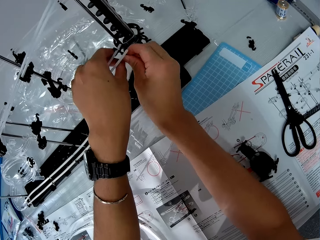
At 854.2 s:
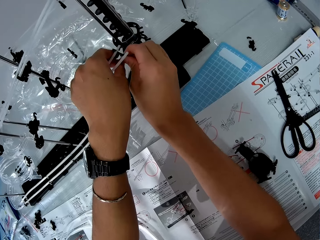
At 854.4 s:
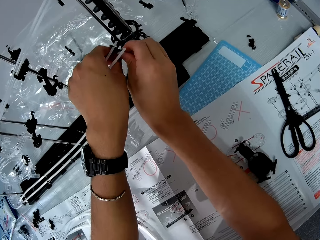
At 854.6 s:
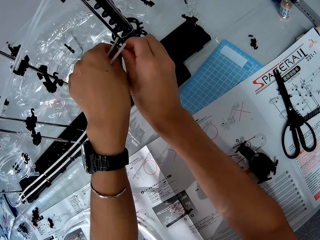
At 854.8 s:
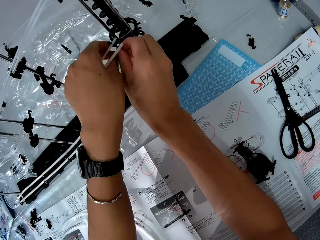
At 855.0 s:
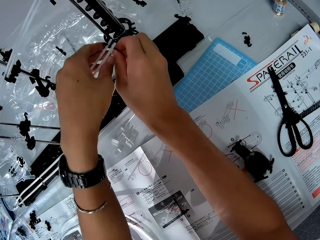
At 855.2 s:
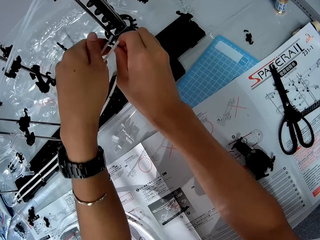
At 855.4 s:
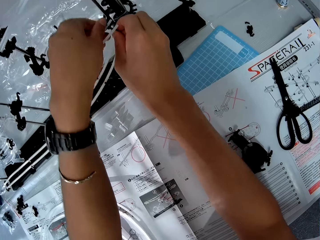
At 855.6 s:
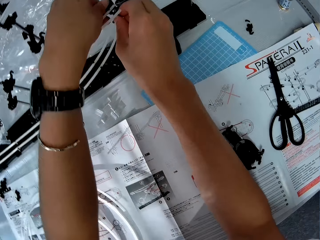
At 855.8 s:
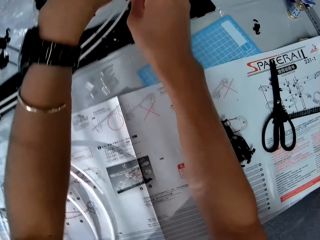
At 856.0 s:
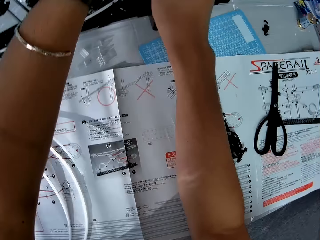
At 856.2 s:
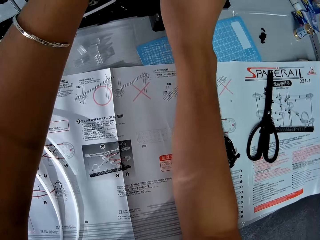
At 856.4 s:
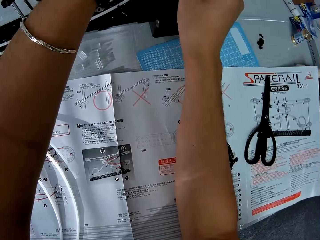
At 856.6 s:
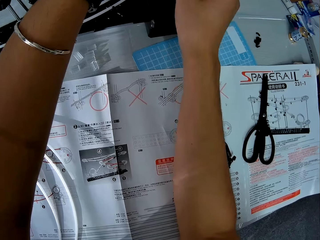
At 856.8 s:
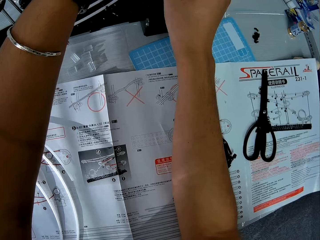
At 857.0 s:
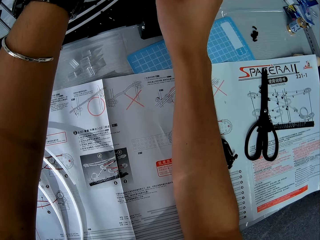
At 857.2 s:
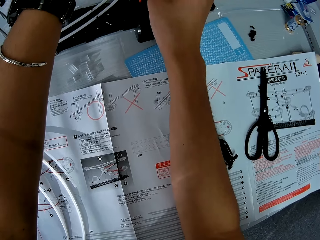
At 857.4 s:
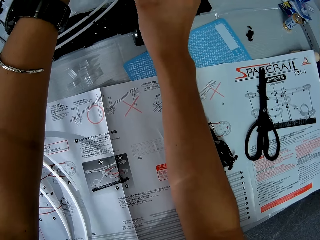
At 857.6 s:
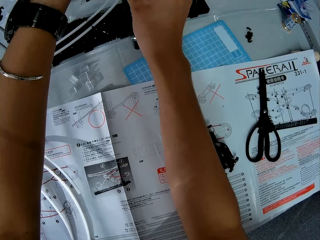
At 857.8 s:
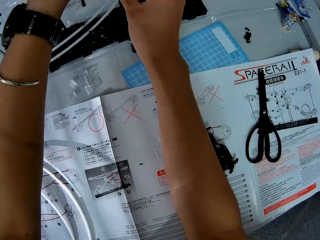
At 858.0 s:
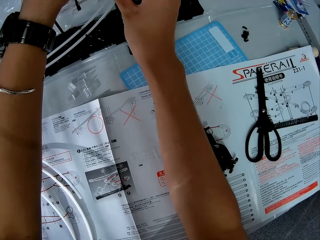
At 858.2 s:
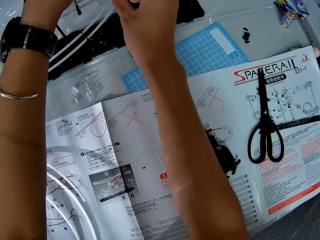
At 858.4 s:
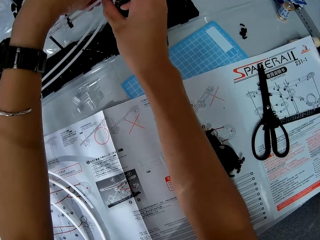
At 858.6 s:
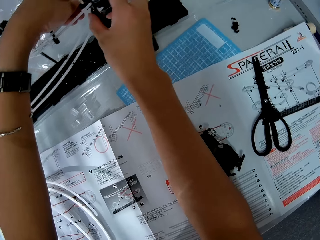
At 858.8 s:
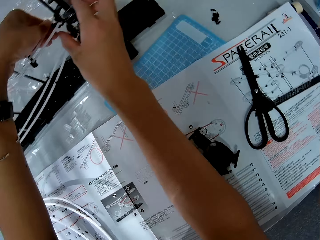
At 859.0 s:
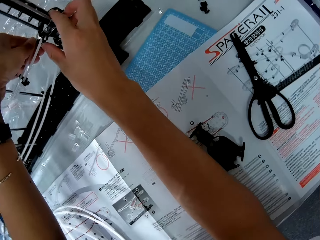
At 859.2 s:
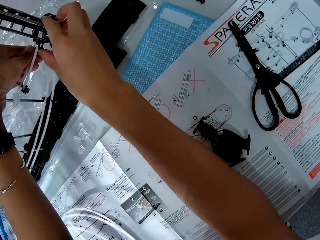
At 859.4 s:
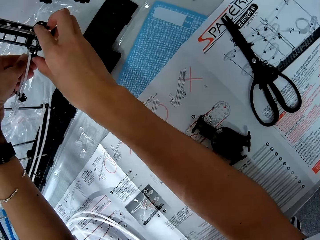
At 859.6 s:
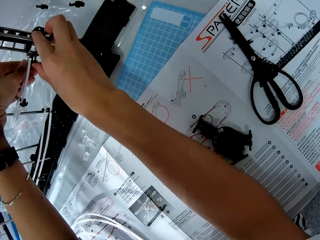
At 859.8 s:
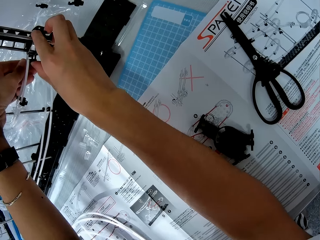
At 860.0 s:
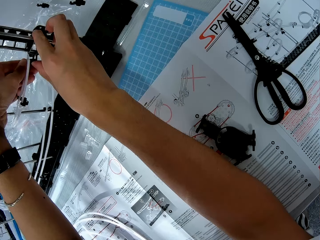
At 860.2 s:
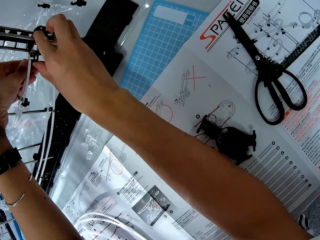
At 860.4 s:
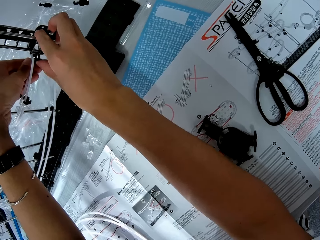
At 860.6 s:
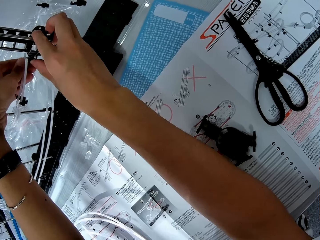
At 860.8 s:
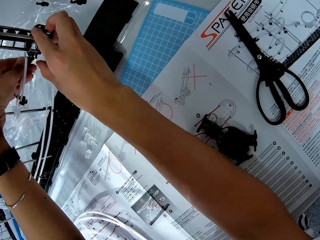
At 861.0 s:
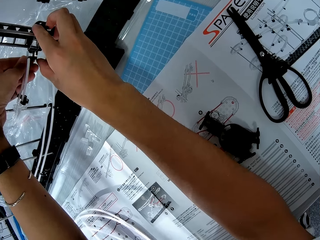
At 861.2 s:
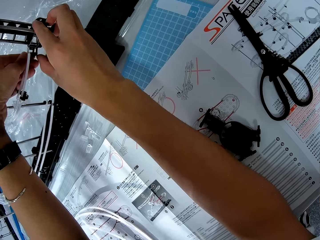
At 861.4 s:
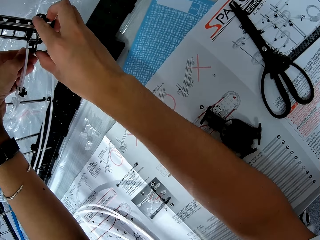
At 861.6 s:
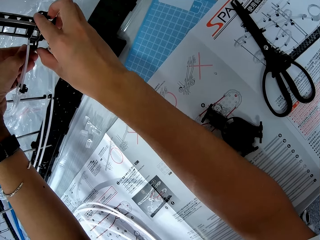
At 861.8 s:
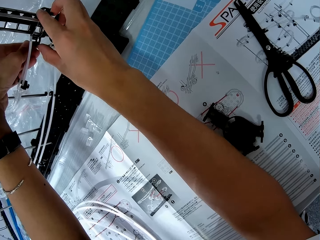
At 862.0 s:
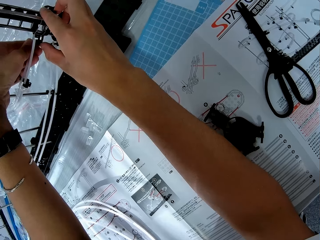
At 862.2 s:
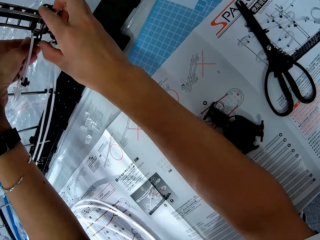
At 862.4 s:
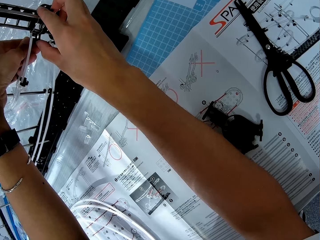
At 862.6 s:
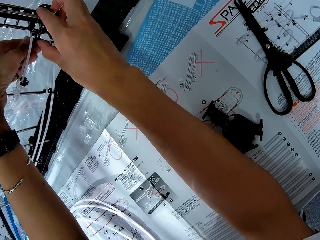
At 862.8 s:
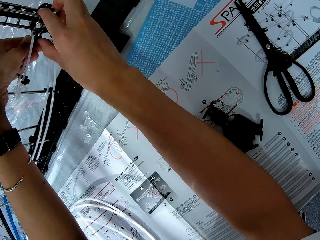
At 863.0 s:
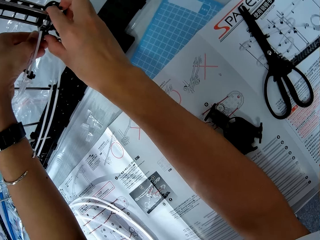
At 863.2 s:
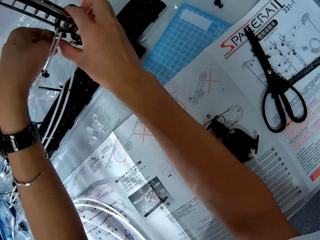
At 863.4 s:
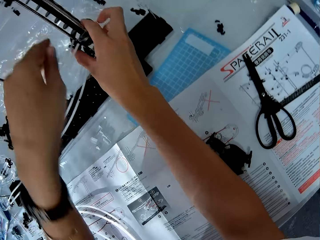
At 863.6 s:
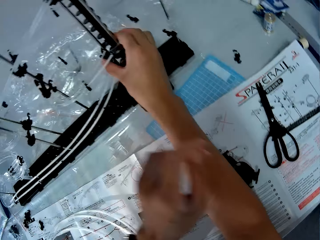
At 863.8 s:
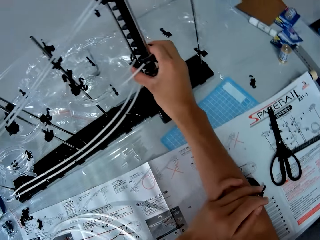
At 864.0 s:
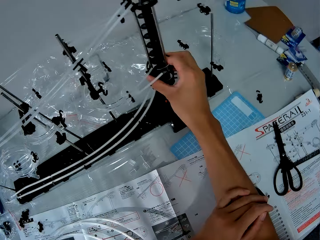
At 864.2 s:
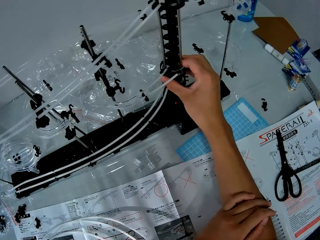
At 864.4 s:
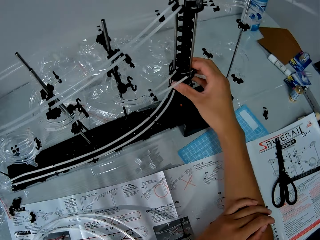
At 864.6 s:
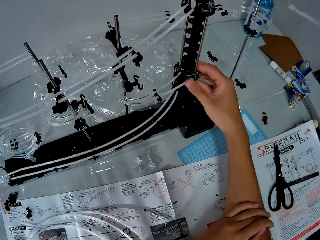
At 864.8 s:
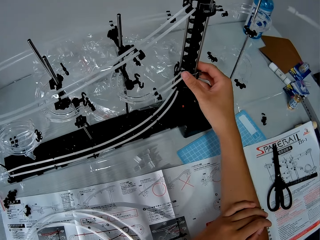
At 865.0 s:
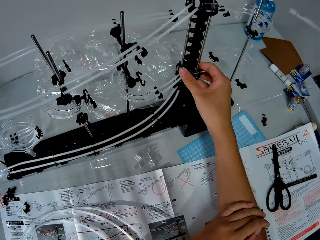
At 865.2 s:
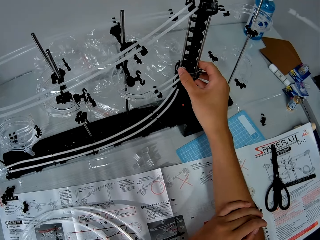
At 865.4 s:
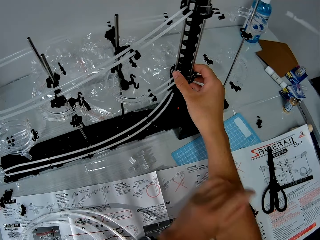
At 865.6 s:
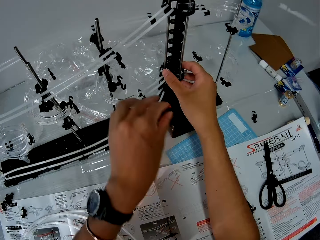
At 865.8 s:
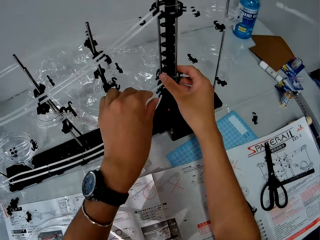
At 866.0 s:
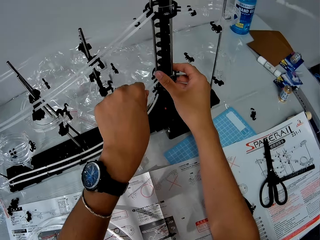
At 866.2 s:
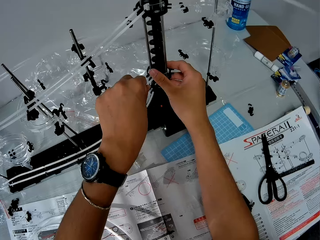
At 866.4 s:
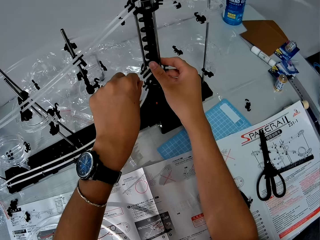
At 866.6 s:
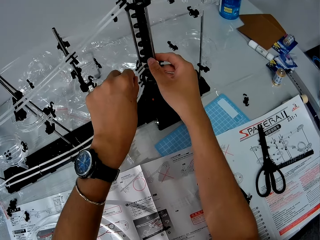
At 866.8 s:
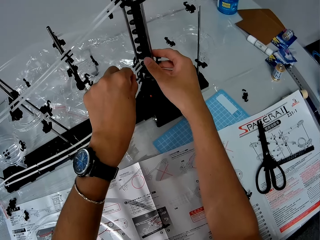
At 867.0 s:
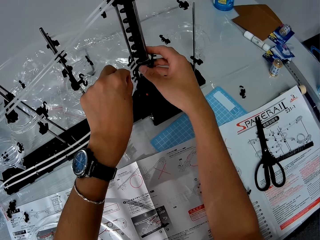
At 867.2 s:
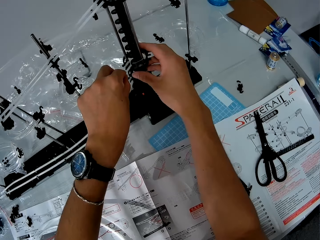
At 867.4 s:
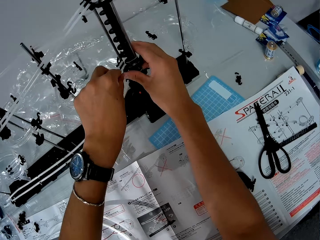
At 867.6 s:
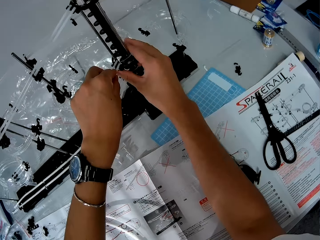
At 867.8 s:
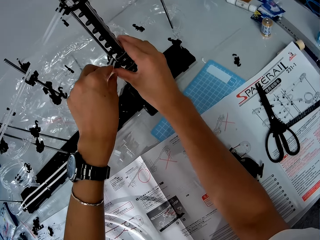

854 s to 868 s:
The camera wearer fixes a rail stand on the space rail. They look closer to the table. They fix the rail stand on the space rail. They fix a standard rail on the rail stand.

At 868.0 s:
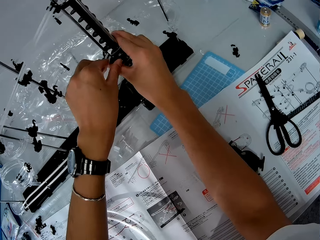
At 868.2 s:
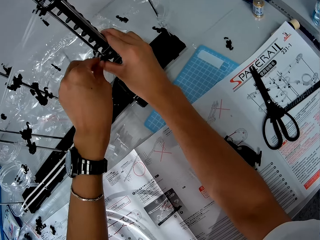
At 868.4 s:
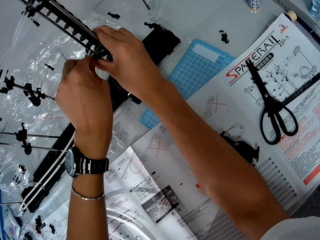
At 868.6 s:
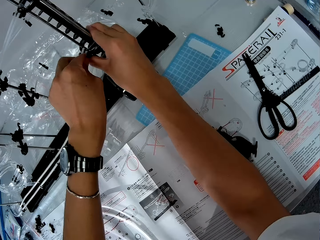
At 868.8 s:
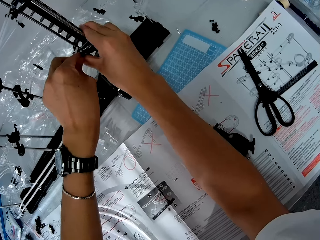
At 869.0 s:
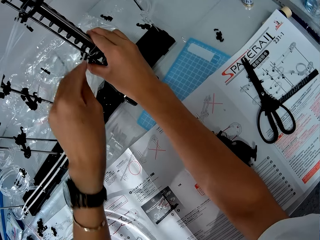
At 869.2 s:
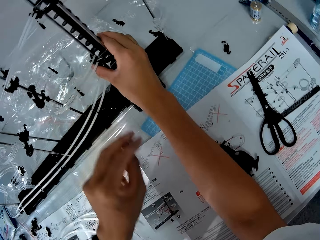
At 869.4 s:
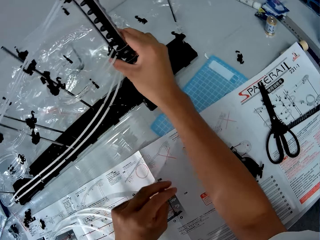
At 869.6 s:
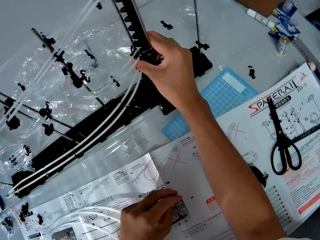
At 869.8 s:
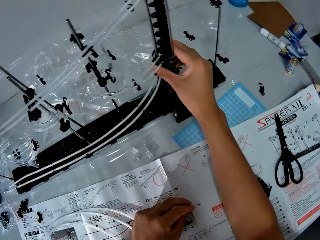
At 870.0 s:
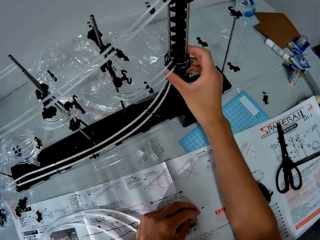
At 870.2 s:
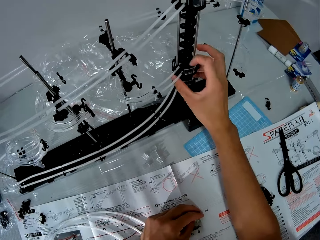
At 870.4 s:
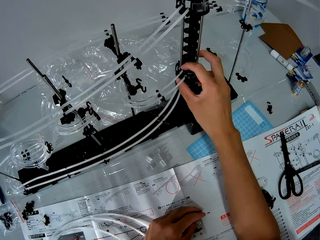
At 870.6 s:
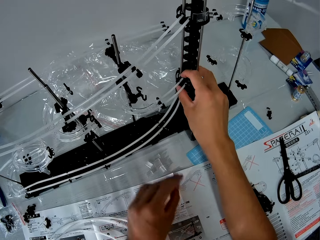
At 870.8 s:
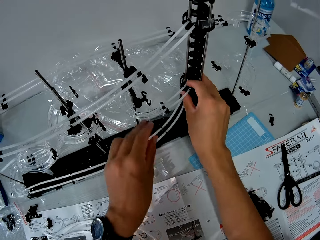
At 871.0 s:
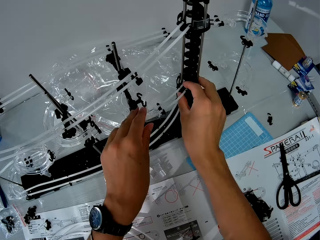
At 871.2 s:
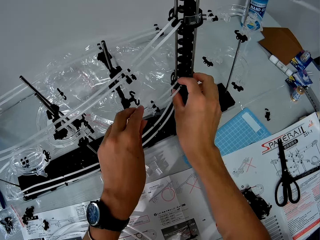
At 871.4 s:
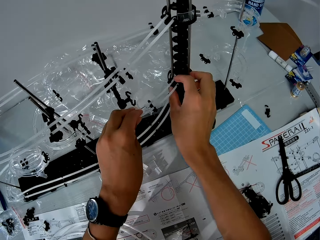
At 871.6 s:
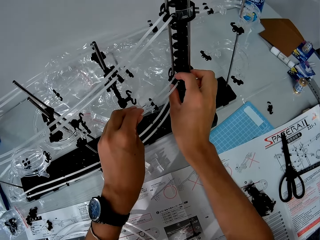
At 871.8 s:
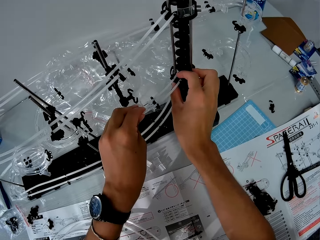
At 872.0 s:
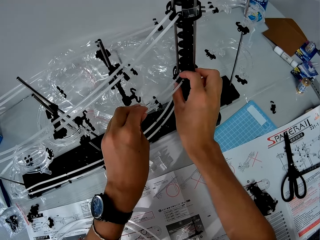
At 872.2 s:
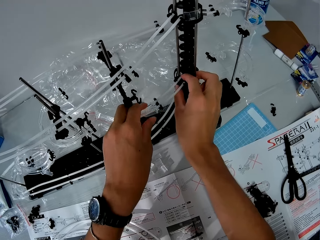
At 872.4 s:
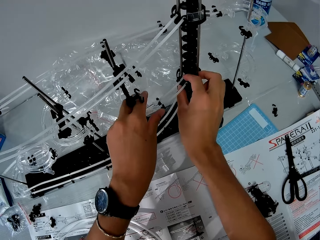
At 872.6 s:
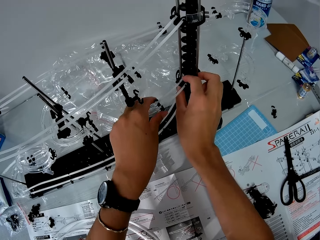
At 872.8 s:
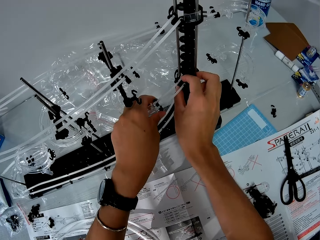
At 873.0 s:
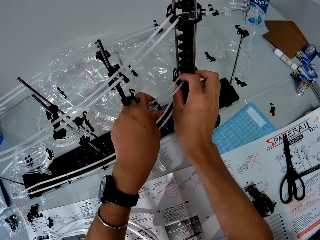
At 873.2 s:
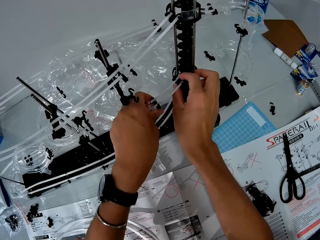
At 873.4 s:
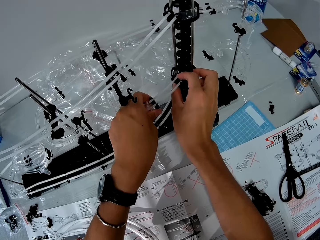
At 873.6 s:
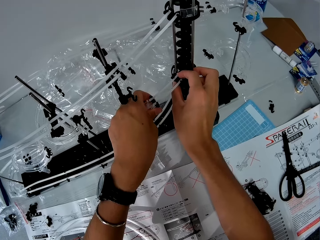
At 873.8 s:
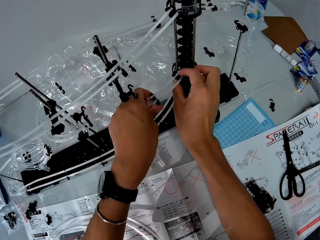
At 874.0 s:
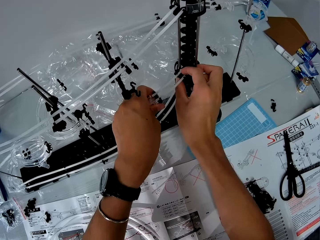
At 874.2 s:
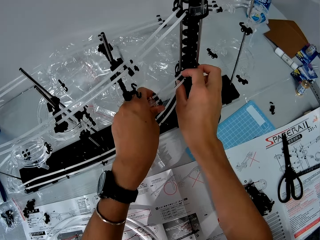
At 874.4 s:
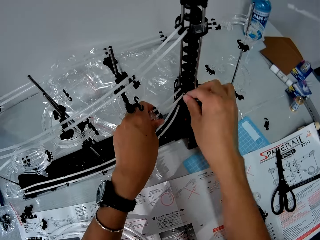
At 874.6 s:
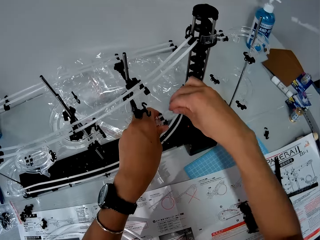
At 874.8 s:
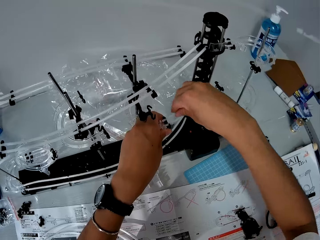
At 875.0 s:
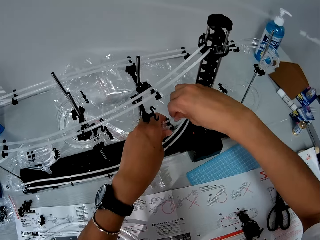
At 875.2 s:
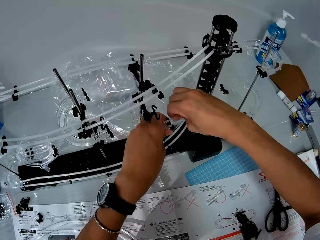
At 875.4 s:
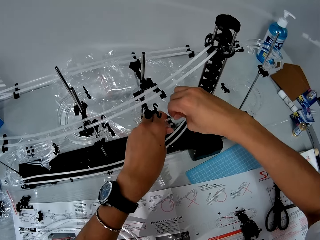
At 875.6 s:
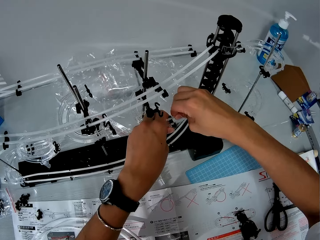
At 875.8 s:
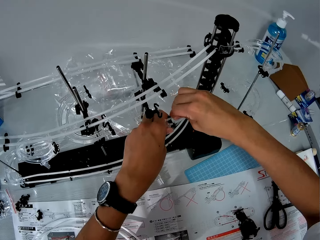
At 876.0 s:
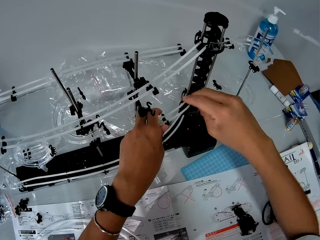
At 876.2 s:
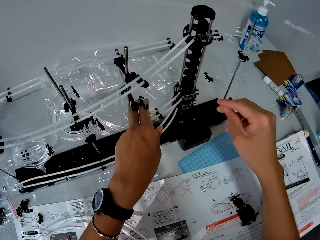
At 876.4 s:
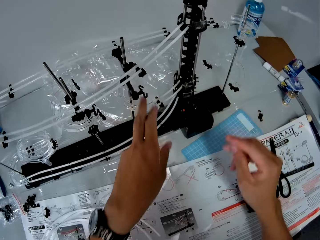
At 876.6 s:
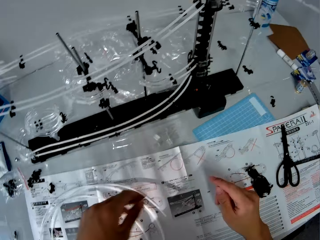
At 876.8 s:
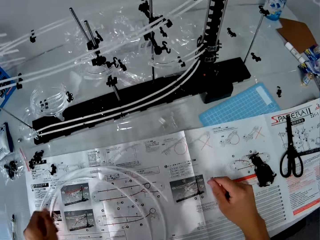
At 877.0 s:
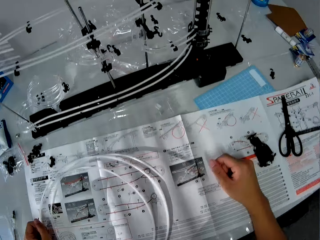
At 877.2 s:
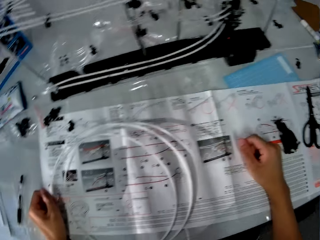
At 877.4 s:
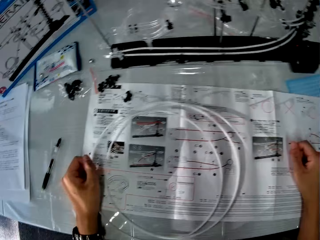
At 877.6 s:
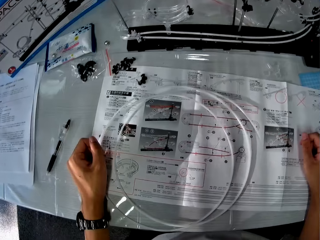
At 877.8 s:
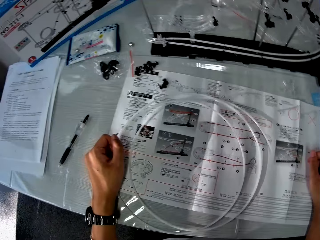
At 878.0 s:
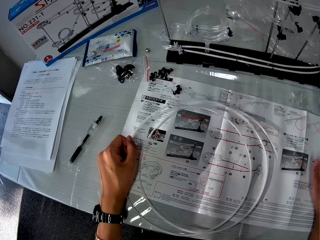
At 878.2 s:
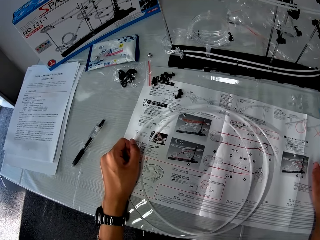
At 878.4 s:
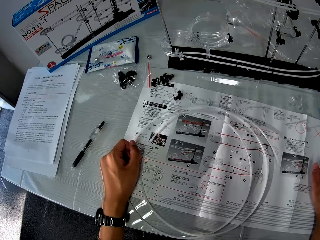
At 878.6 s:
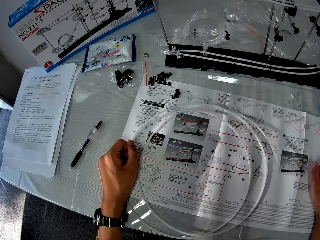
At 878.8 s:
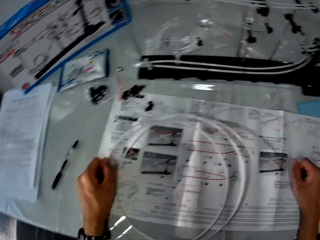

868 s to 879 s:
The camera wearer puts a hand on the instruction booklet and holds the space rail. They fix a rail stand on the space rail, shake the standard rail, and hold the rail stand firmly. They push the standard rail in the rail stand. They move backwards. They look at a blueprint on the table. They put hands on the table and turn around.
